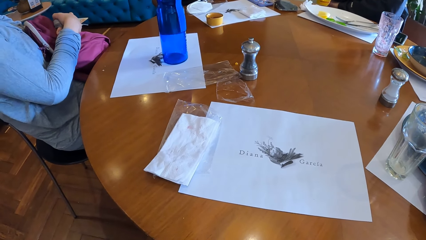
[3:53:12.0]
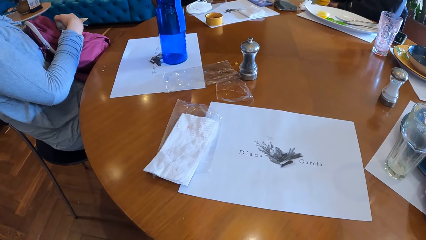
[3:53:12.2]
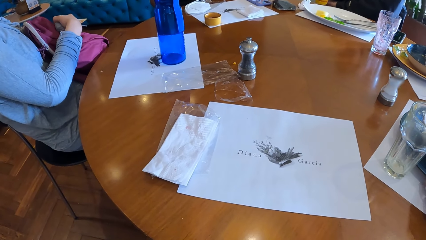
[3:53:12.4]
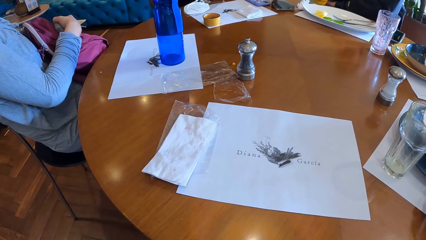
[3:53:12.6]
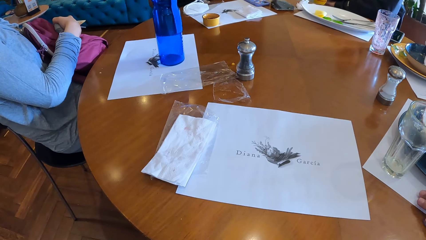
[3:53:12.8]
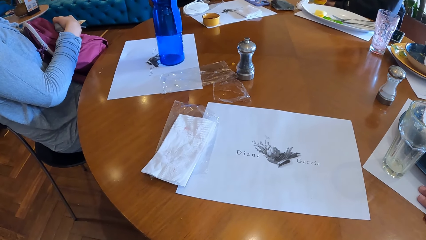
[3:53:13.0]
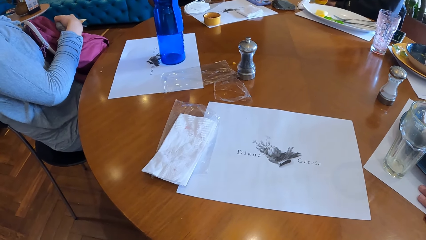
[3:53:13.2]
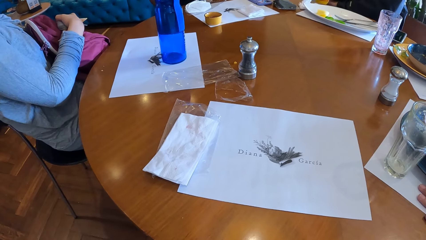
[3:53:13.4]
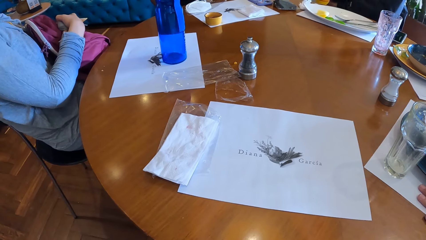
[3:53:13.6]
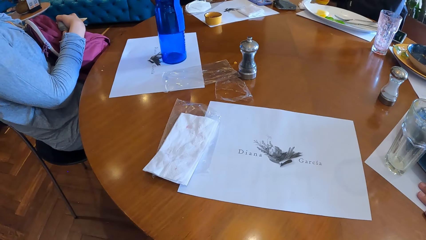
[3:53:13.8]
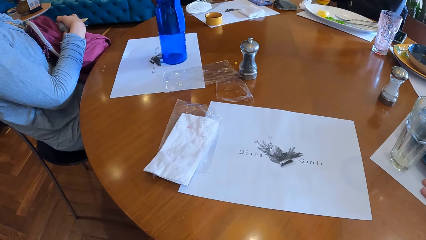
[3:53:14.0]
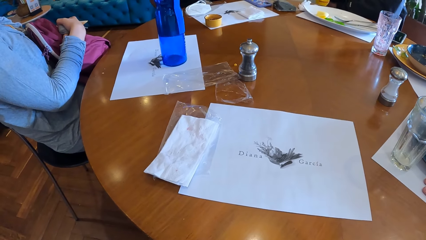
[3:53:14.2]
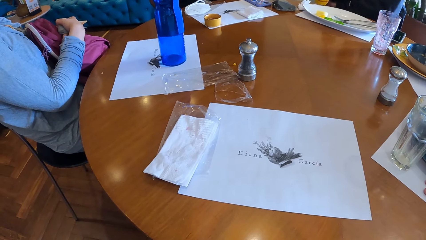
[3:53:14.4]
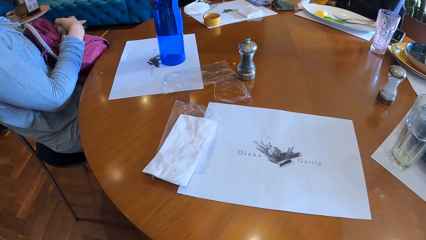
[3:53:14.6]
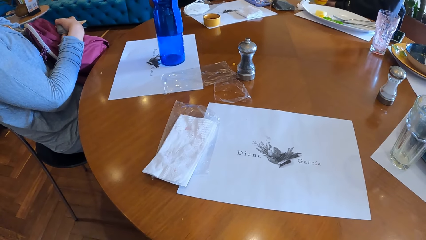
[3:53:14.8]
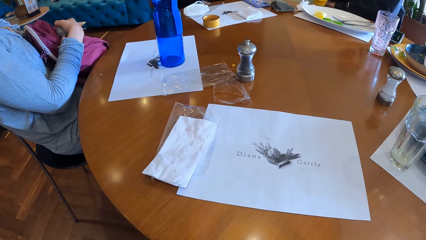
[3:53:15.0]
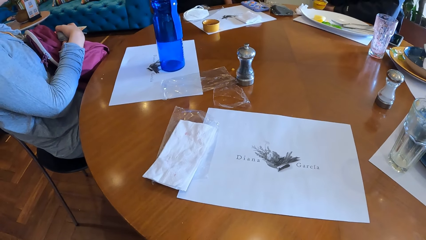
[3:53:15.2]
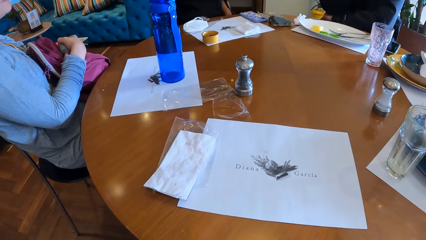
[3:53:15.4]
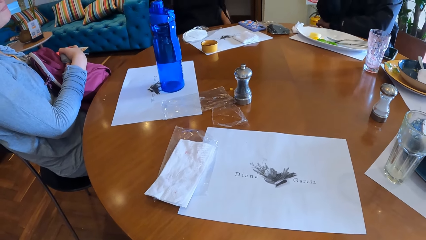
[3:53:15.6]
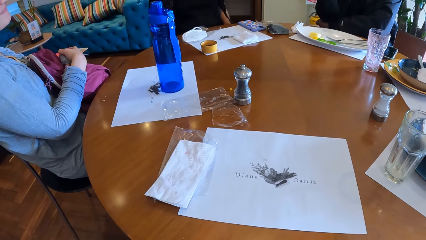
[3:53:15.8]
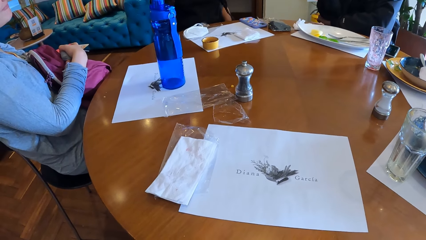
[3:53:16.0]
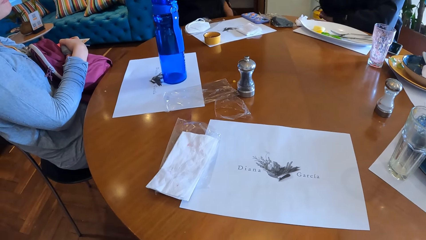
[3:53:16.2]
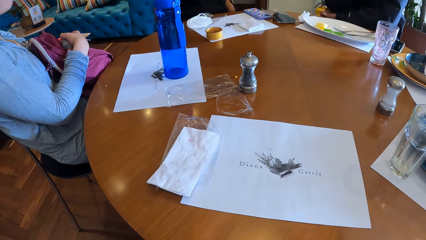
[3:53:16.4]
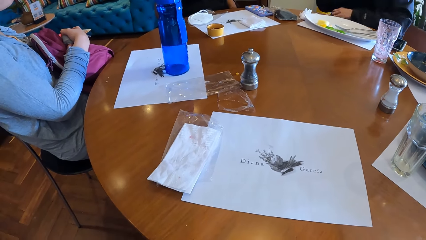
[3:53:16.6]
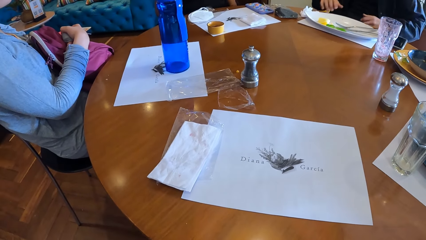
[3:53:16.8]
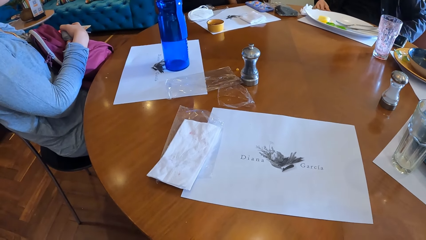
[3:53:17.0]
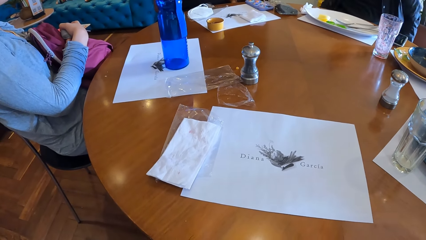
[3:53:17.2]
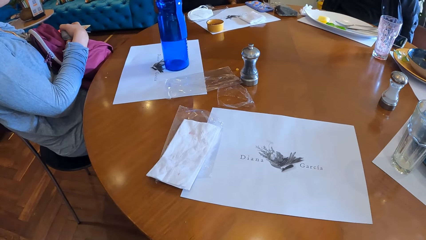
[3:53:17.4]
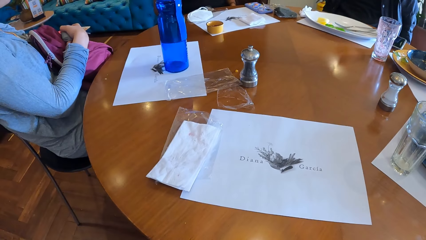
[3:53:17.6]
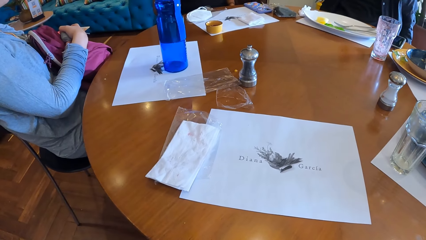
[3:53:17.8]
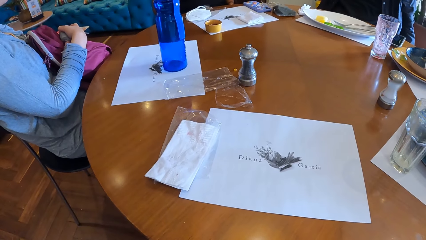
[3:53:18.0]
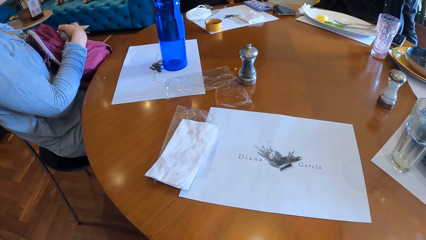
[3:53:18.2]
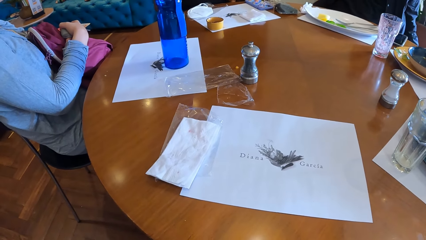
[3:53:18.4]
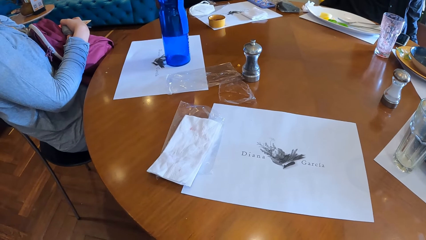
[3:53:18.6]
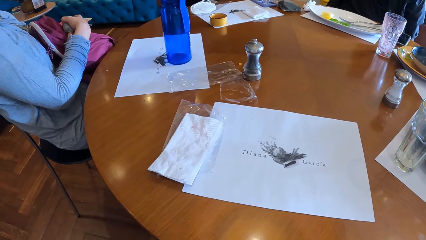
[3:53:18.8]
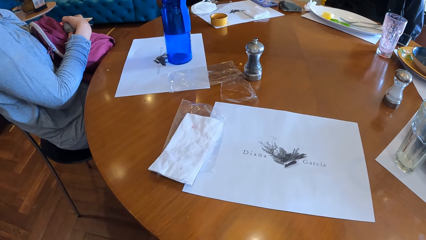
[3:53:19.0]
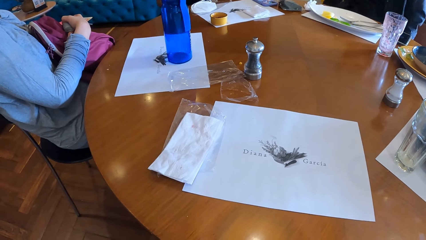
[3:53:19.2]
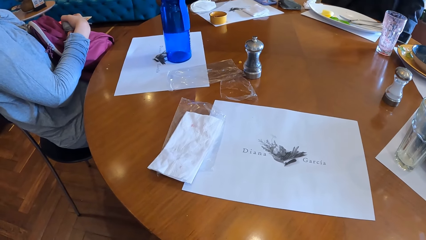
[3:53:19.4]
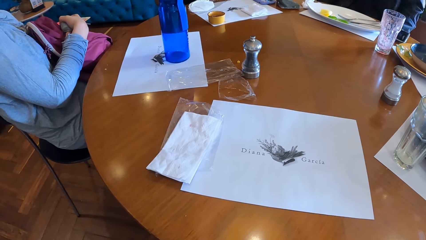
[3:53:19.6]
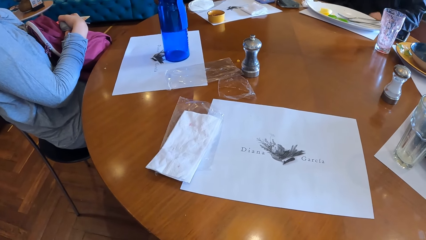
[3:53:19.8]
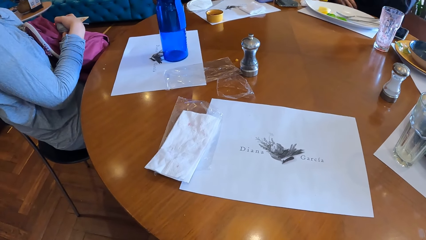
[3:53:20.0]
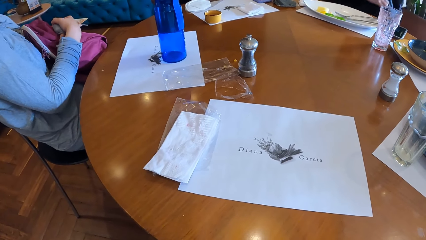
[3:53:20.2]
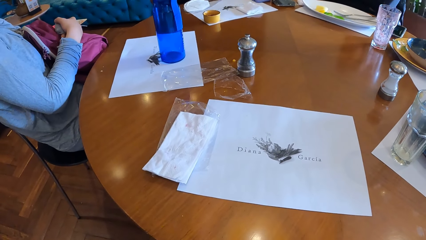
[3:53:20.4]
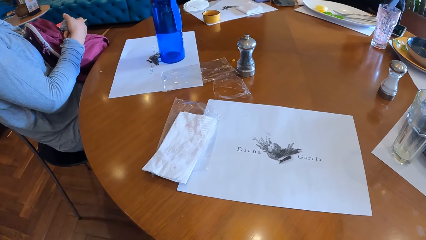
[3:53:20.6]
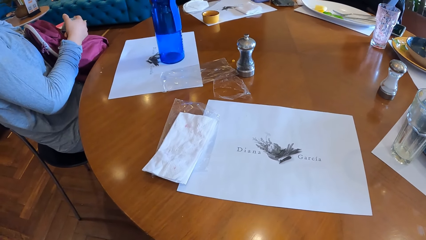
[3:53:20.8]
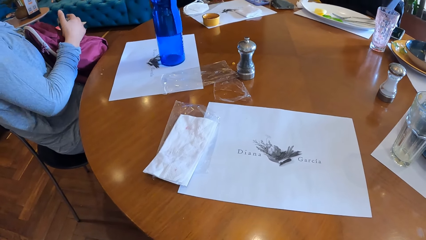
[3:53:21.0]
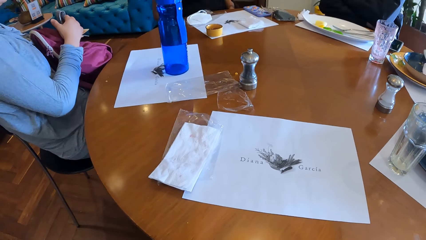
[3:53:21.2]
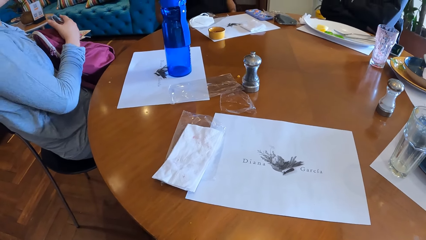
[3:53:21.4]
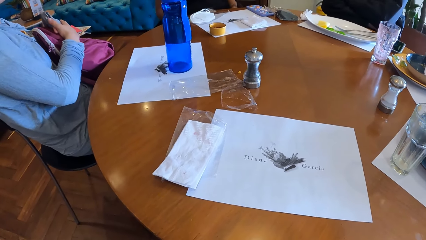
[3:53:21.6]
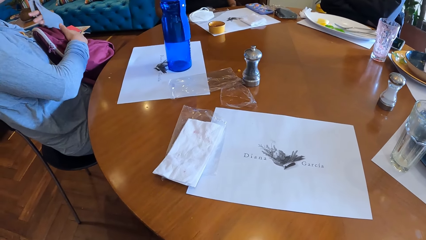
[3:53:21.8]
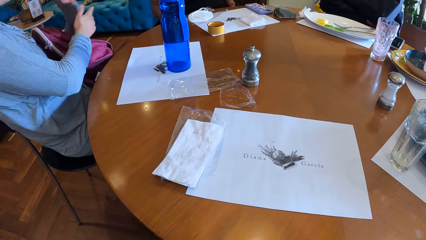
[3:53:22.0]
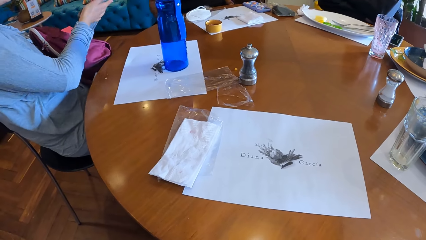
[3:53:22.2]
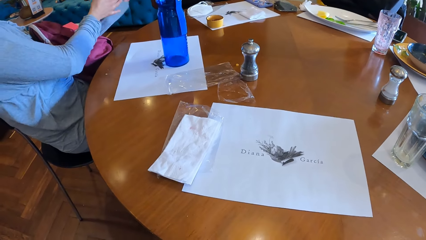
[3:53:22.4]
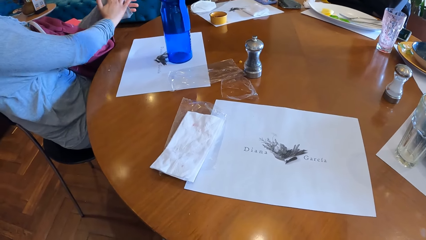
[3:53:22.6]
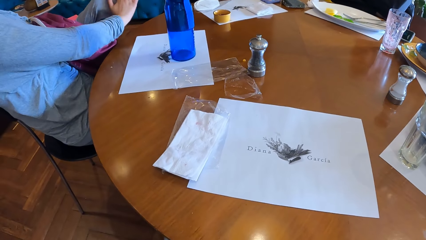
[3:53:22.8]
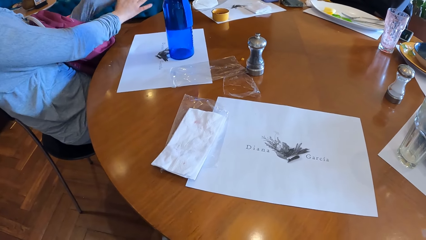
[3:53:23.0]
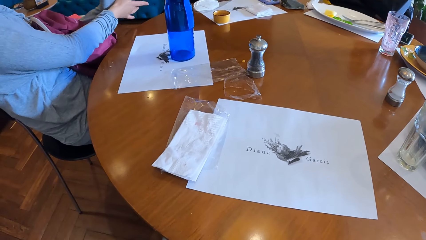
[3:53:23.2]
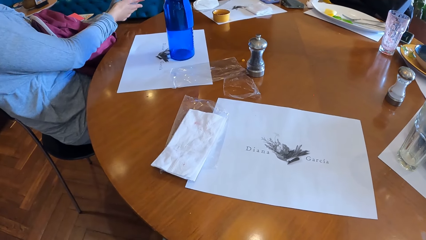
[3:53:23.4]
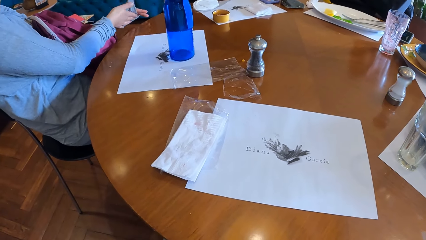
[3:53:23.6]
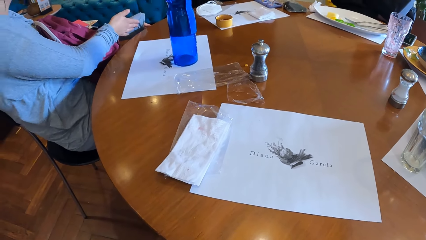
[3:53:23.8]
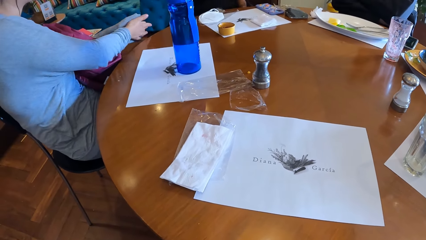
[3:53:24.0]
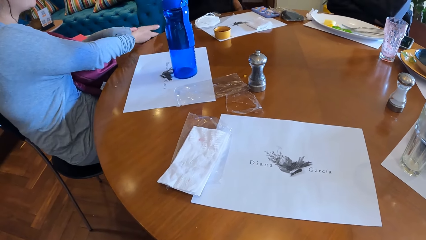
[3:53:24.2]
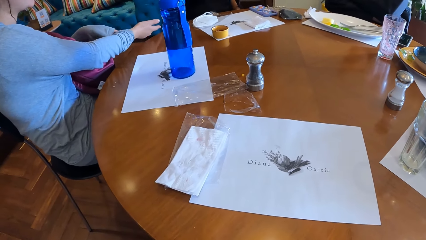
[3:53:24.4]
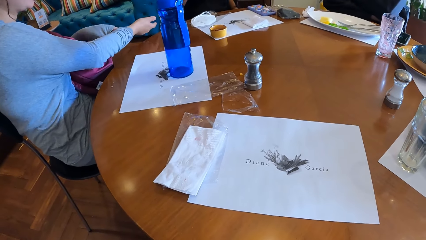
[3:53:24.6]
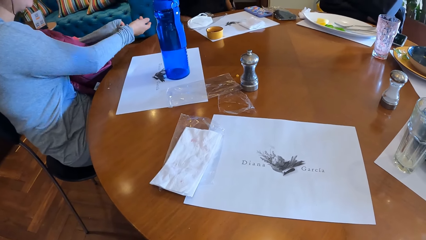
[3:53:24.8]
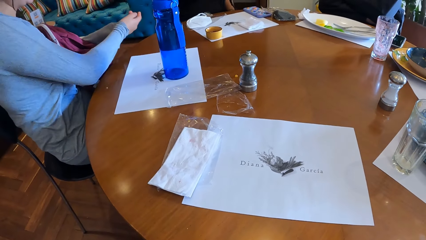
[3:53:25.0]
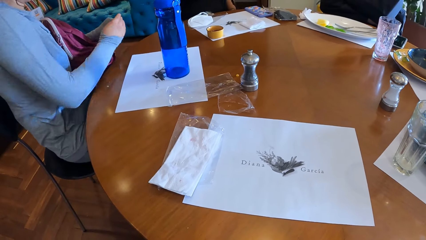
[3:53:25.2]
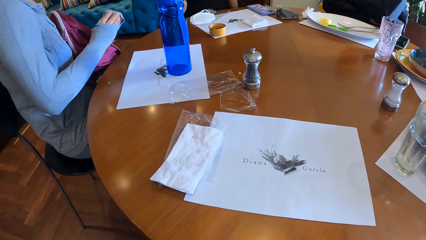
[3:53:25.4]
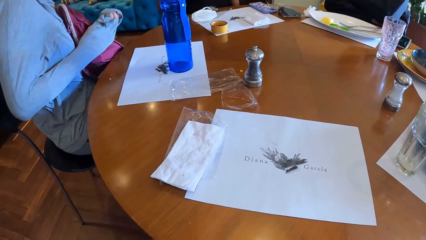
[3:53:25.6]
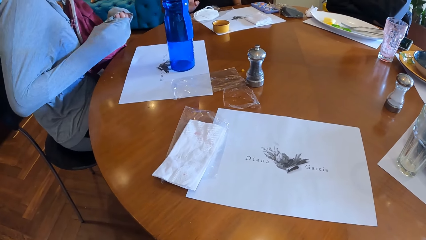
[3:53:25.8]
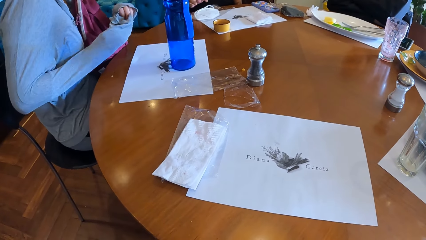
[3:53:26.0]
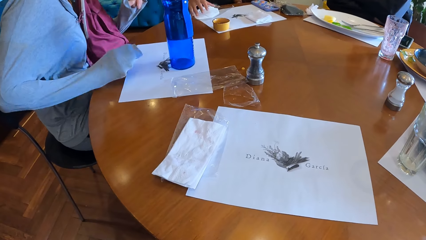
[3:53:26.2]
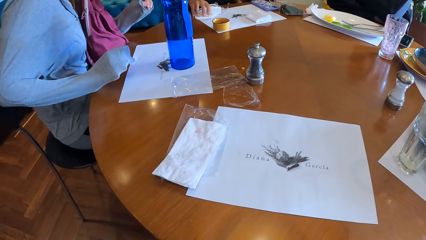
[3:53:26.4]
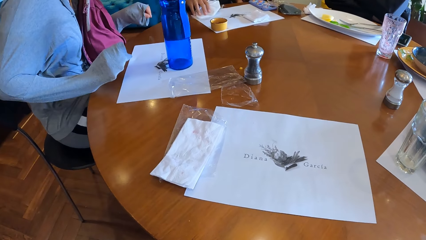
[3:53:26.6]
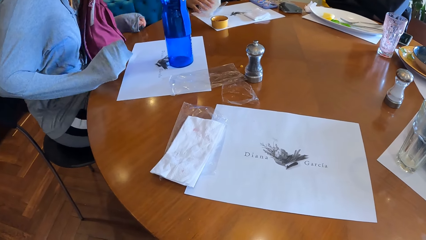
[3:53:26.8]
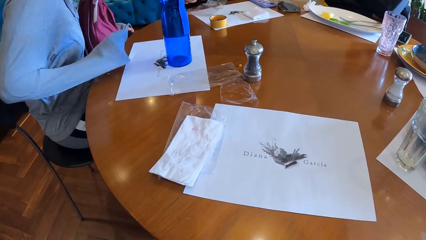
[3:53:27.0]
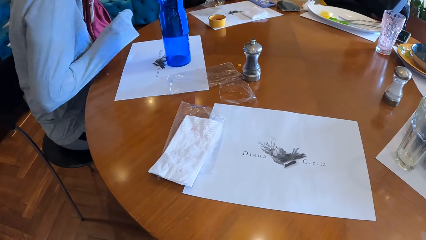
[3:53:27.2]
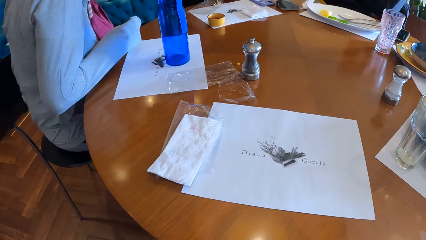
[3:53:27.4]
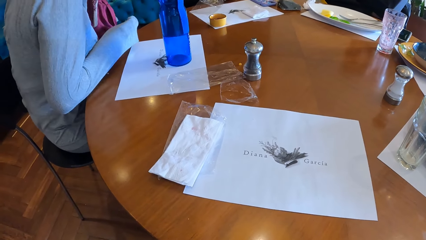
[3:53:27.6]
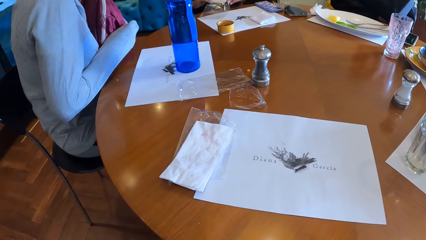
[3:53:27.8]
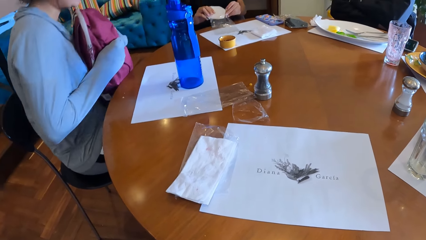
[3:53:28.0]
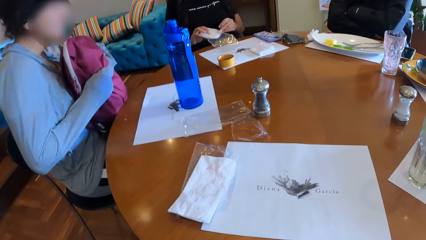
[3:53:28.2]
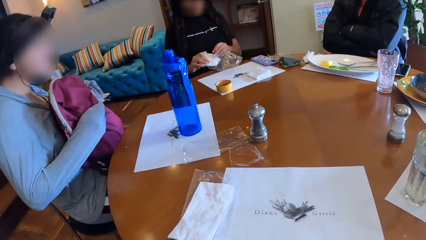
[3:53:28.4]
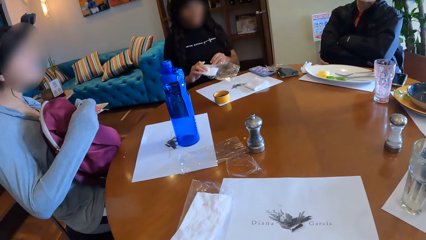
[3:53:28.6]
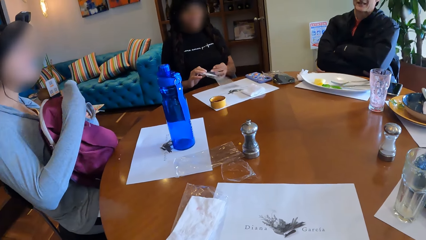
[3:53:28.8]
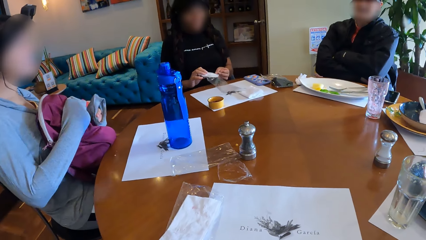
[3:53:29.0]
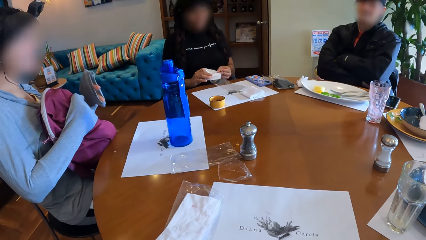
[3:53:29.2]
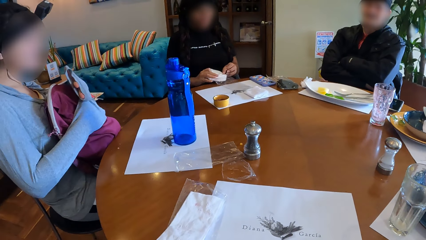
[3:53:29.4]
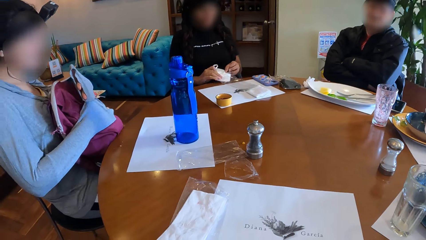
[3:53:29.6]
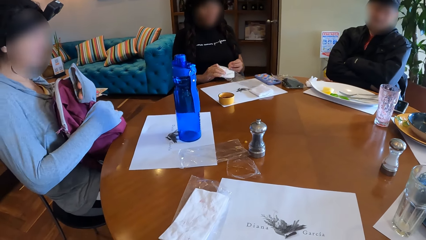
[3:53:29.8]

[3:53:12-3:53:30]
The woman picks the face mask from the table with both hands. The woman takes the serviette on the table. The woman places the face mask into a cellophane with both hands.
